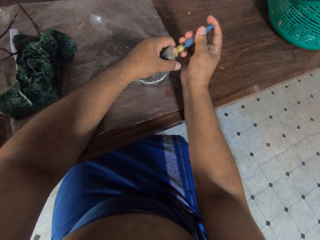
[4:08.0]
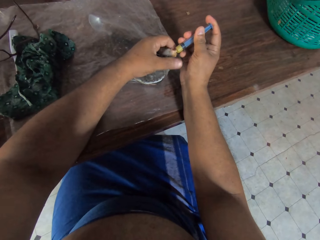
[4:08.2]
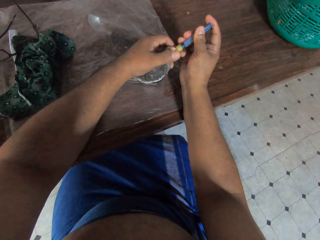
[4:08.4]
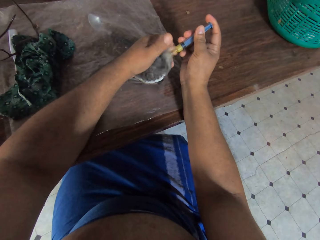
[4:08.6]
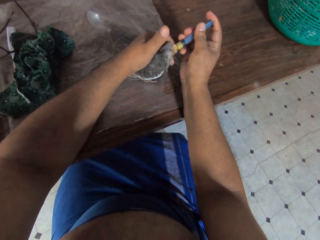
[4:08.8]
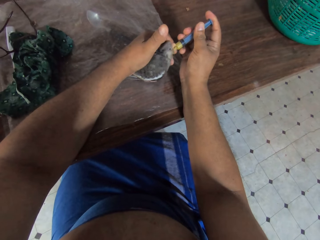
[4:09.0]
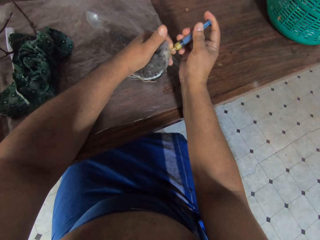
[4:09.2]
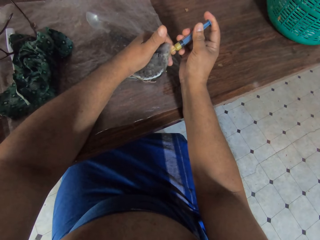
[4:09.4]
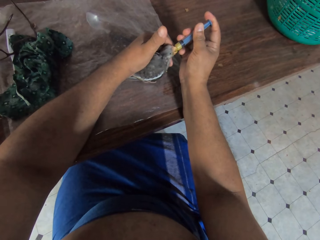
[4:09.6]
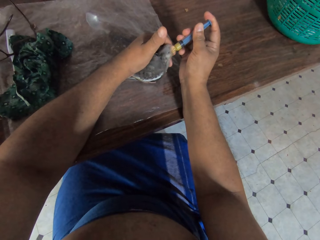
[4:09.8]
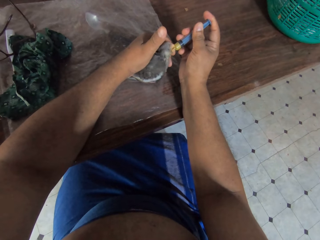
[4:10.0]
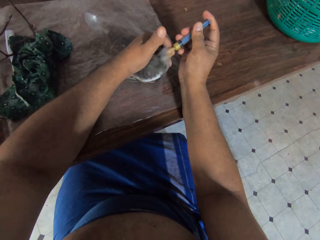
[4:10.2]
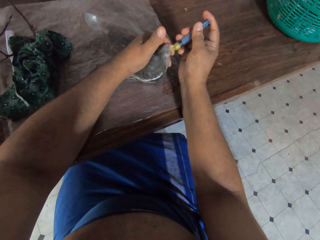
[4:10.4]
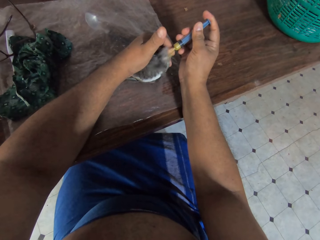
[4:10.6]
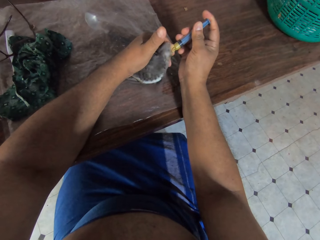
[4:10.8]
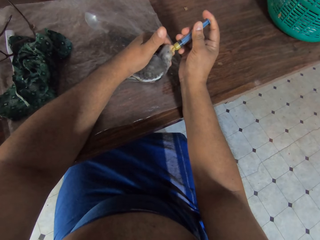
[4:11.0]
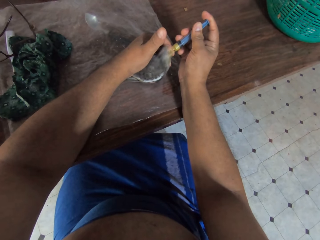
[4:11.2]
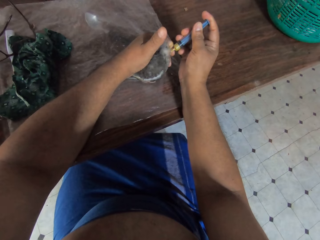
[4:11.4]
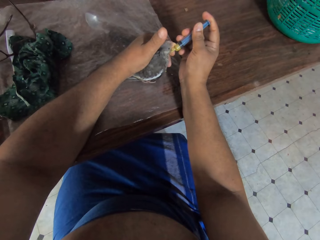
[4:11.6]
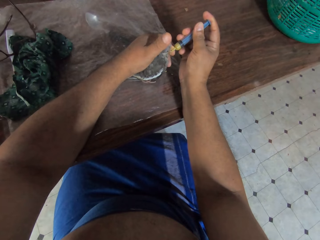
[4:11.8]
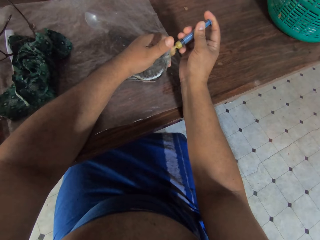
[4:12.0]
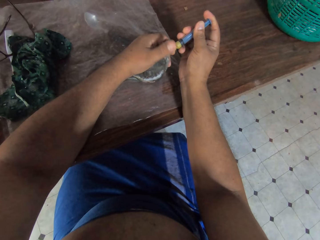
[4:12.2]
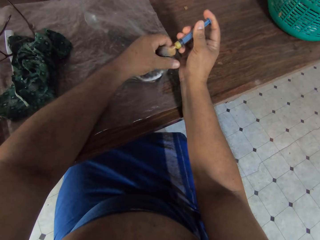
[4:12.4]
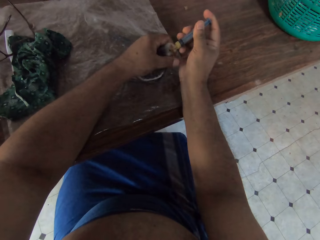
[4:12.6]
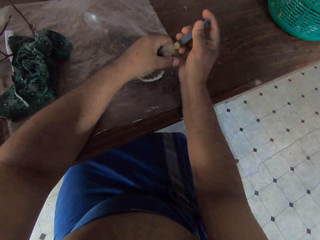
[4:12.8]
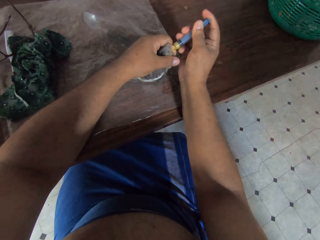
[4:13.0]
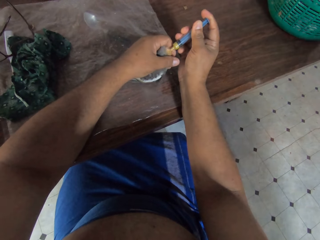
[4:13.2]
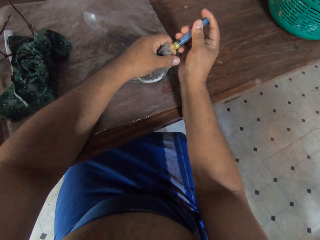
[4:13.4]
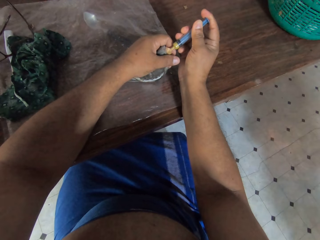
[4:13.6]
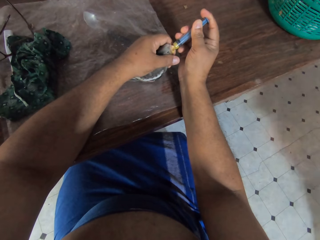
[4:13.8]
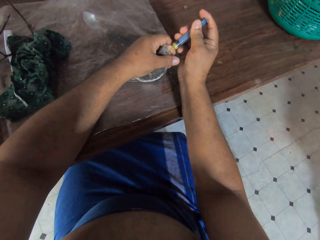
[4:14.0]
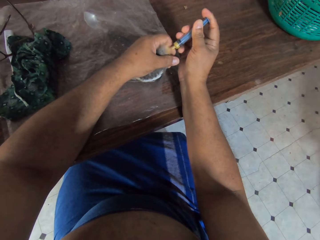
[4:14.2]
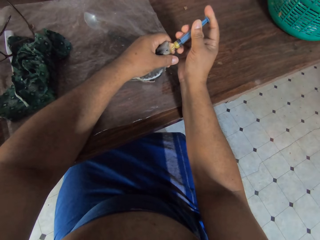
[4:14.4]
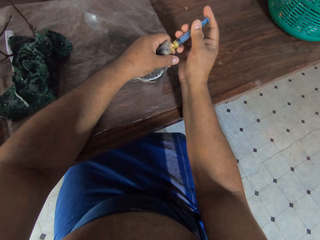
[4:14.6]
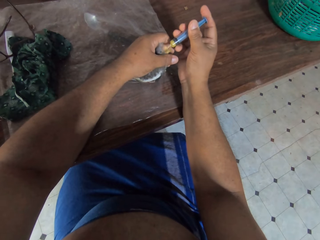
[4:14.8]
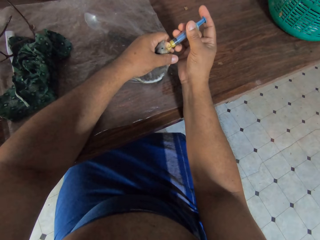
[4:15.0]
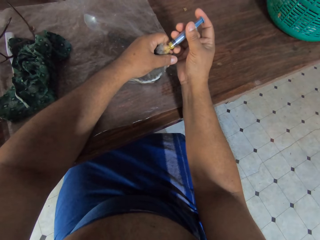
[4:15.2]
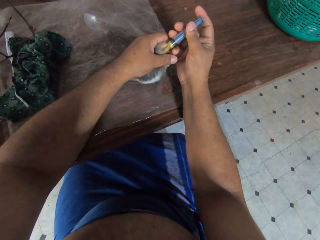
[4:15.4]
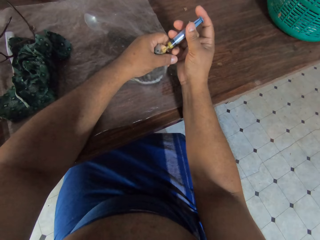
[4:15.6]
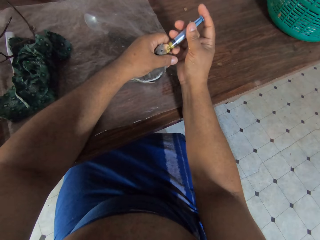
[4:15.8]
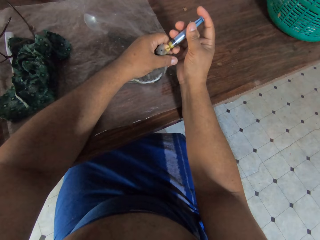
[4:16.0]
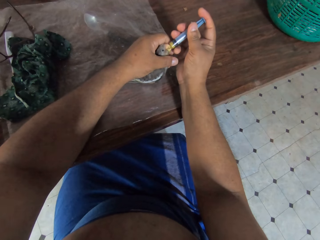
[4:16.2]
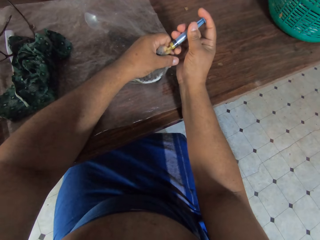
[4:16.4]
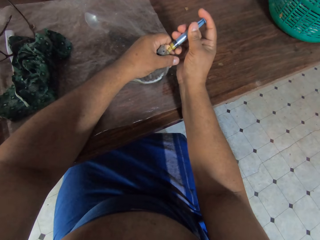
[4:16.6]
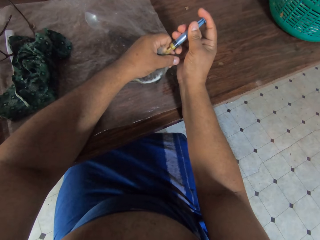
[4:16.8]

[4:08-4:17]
The camera wearer withdraws the thumb from the chick. They put the thumb on the chick.

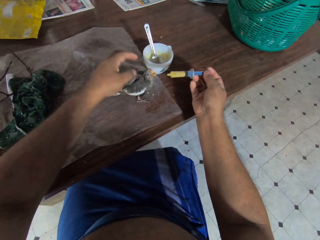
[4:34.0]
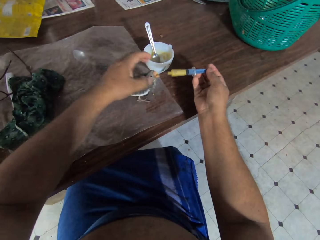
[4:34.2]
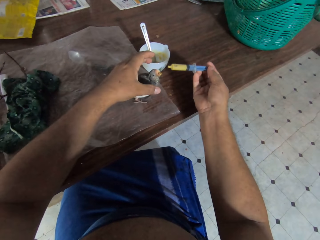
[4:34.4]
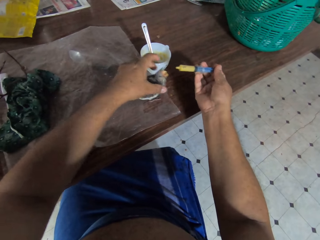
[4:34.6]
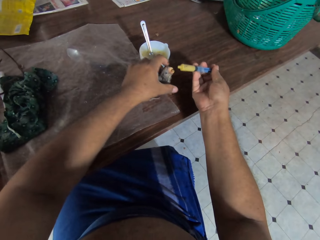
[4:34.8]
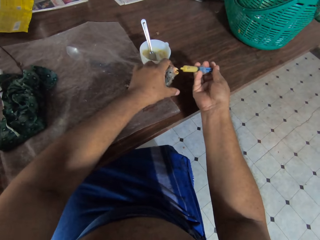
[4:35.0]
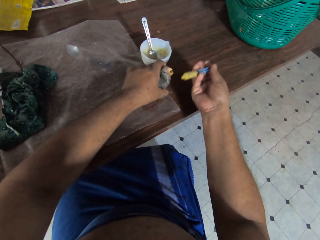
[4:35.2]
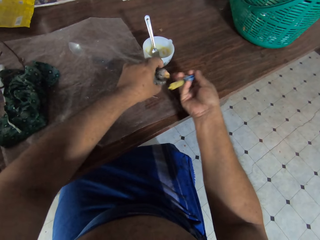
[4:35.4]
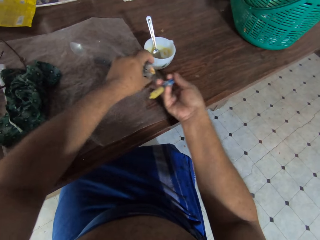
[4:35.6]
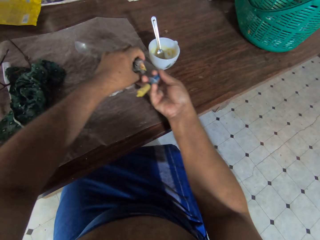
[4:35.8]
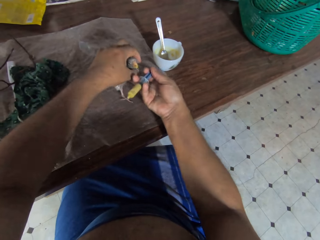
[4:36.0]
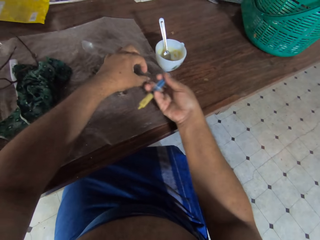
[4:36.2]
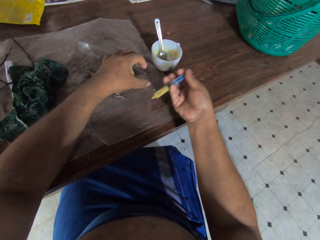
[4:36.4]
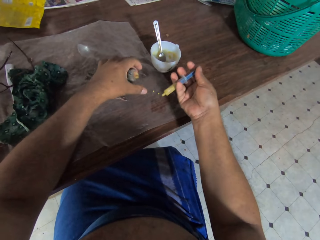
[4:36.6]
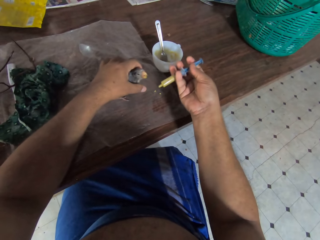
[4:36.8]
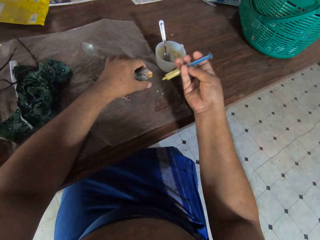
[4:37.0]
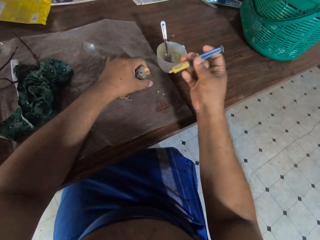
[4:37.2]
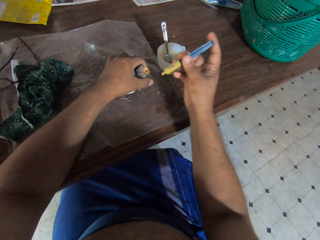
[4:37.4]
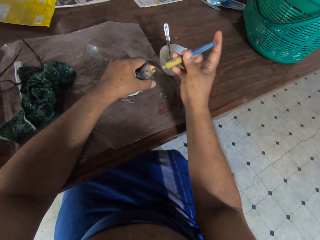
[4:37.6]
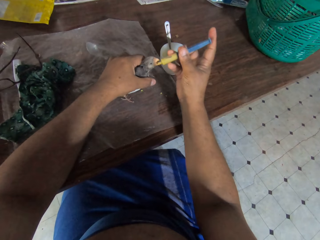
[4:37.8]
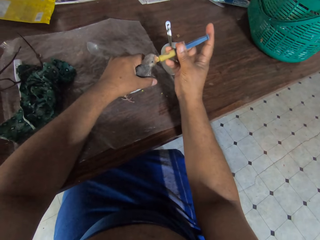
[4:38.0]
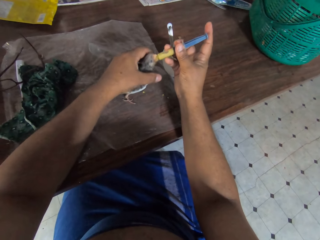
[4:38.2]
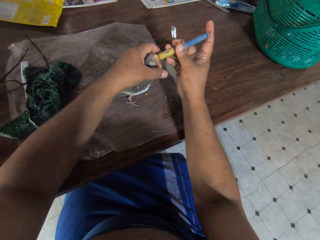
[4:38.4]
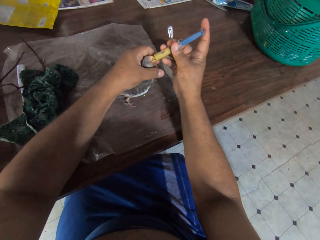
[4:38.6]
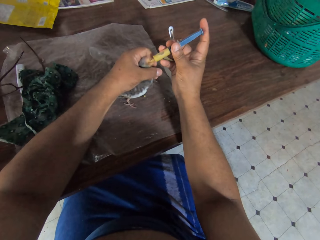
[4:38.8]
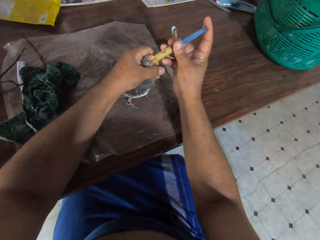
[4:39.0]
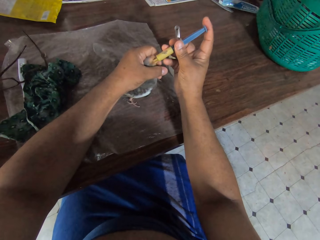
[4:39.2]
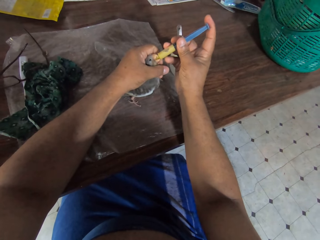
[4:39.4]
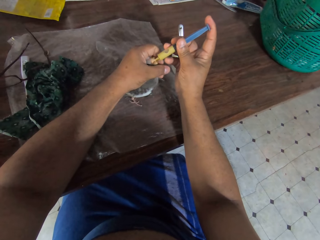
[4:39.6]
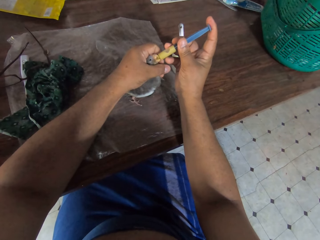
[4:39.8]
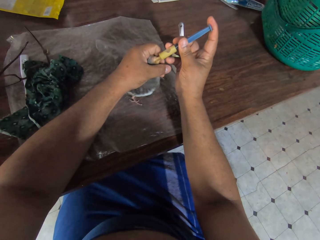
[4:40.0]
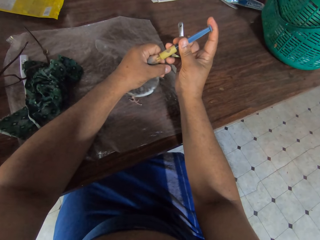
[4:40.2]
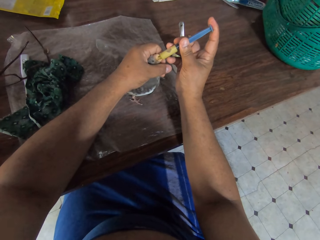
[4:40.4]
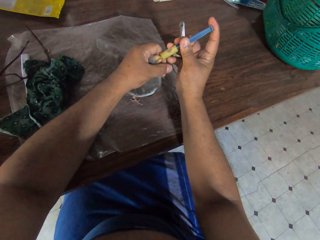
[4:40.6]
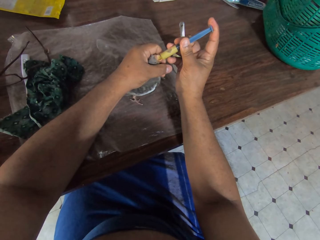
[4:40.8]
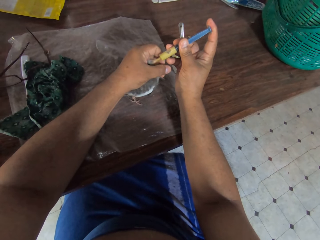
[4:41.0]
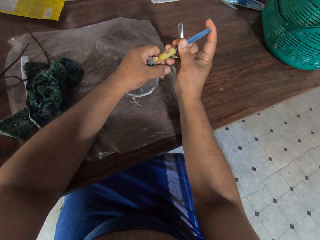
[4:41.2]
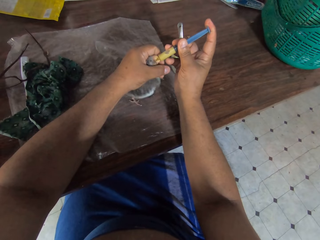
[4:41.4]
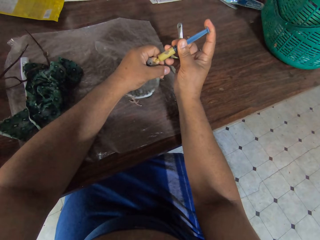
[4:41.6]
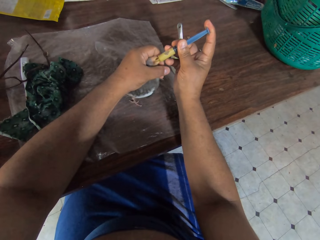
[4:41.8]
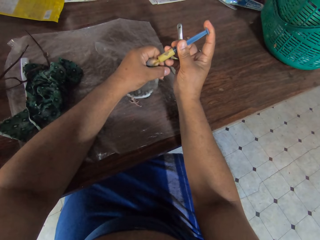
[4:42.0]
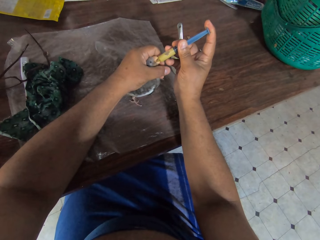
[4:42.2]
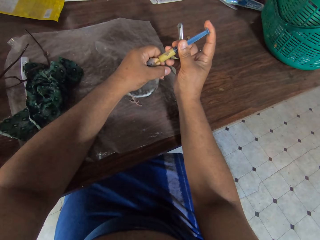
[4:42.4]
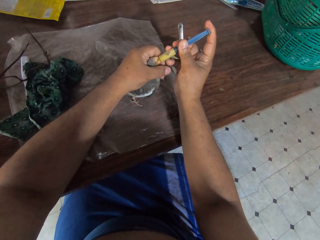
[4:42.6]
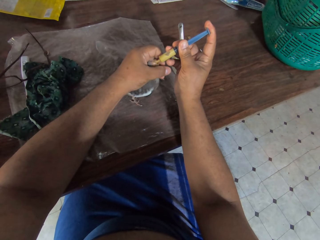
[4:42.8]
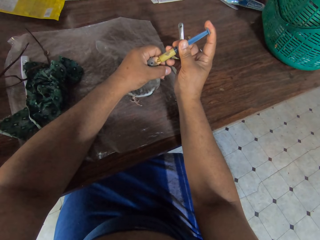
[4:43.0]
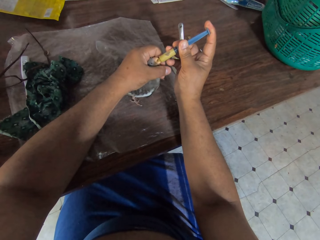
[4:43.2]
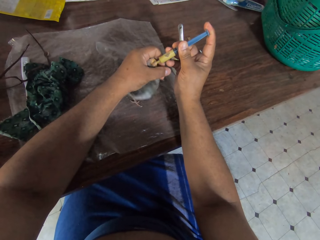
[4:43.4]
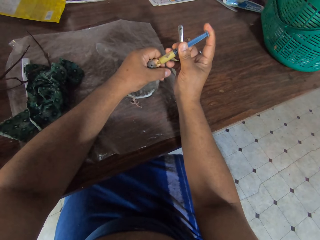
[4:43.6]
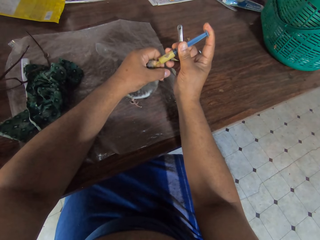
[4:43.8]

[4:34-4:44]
The camera wearer holds the chick. They move the chick. They insert the injection in the chick's beak.

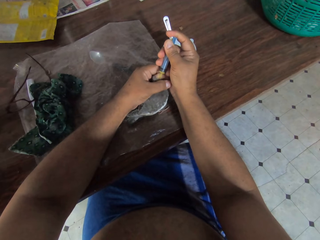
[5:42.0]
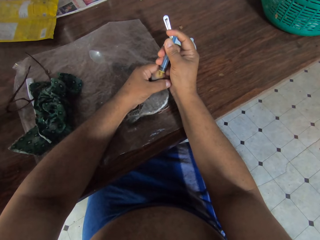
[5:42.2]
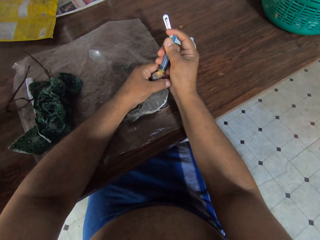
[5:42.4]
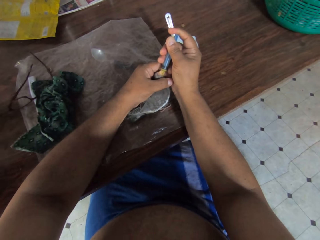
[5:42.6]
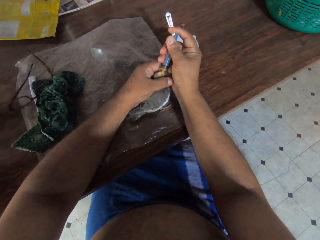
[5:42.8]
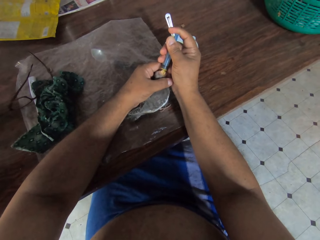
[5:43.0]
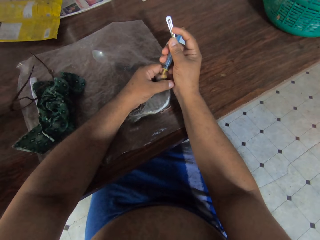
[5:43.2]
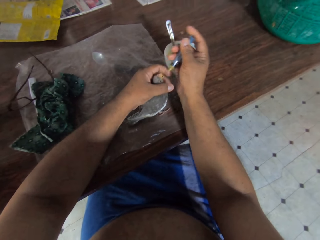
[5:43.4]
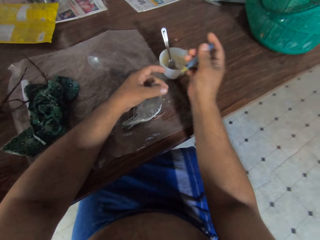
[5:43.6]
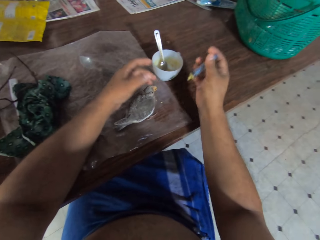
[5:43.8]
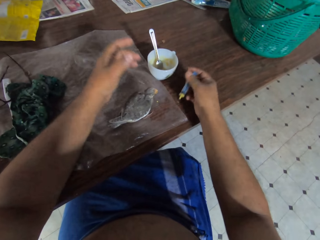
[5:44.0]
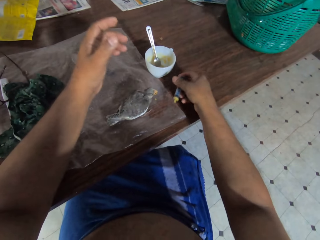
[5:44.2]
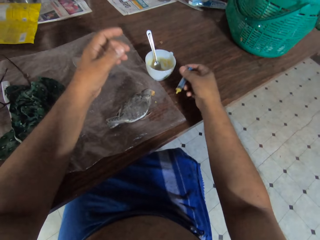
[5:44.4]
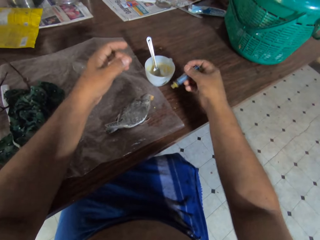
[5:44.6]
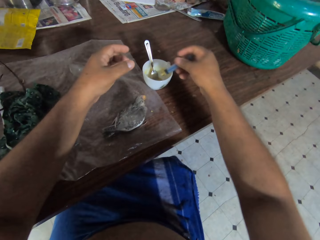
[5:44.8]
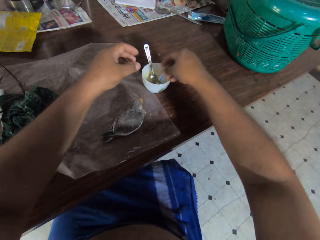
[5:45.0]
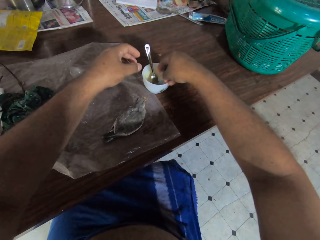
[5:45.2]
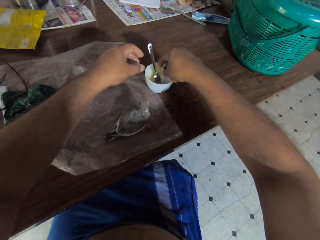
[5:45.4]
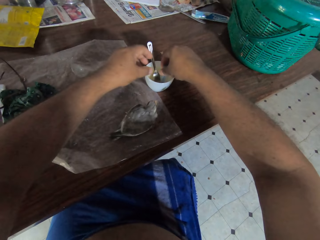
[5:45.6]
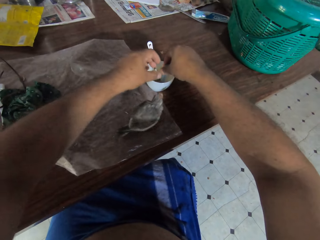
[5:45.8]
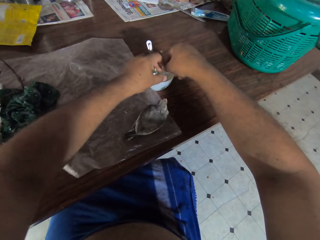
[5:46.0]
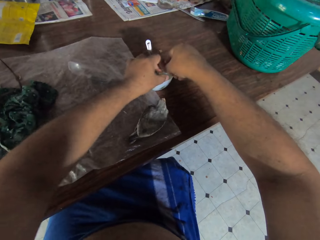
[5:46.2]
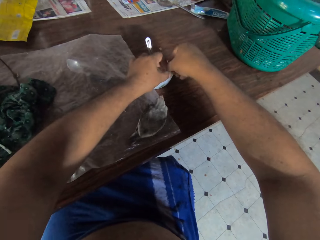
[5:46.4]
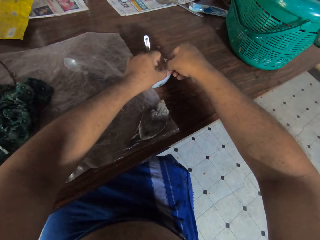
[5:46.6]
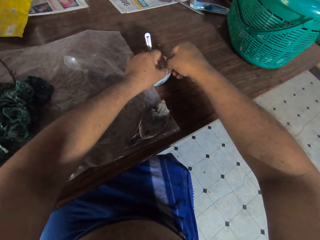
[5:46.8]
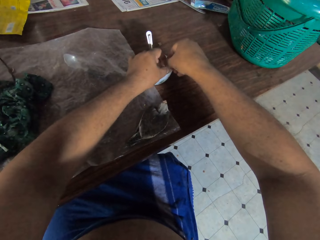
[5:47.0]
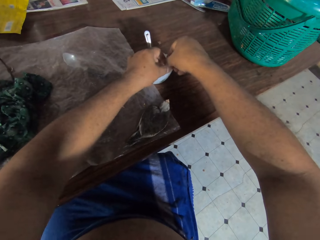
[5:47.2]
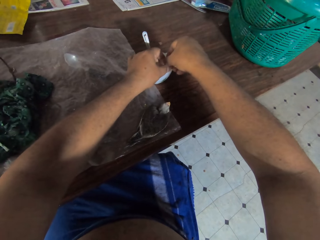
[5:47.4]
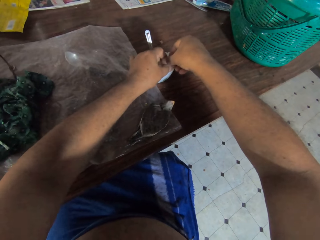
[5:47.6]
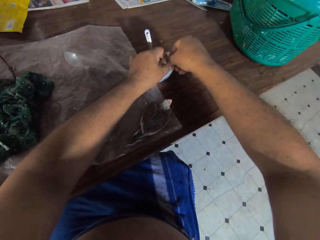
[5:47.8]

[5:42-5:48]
The camera wearer removes the injection from the mouth of the chick. They put the injection inside the cup. They inhale medicine with the injection or syringe tube in the cup.
